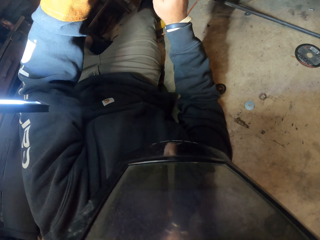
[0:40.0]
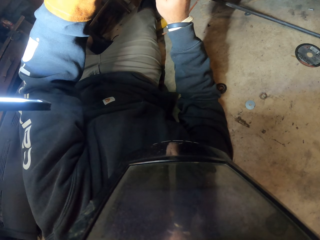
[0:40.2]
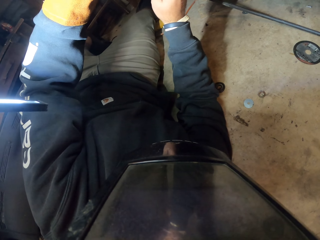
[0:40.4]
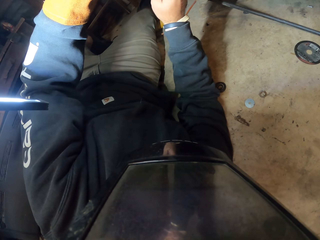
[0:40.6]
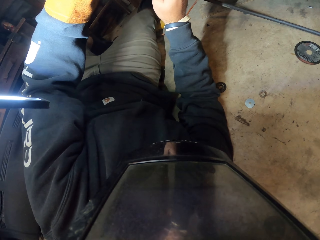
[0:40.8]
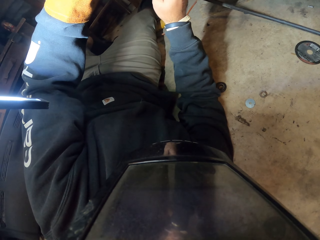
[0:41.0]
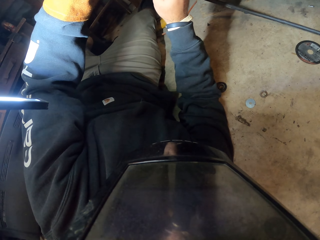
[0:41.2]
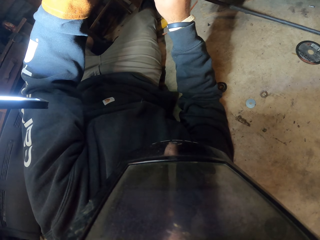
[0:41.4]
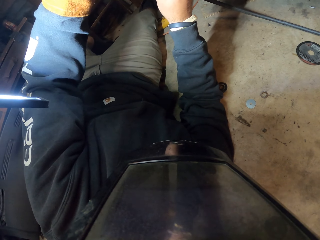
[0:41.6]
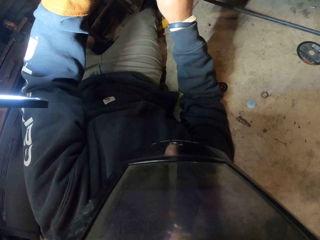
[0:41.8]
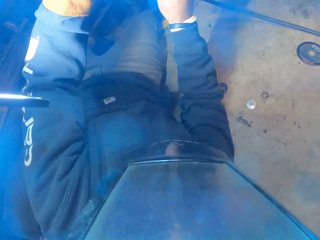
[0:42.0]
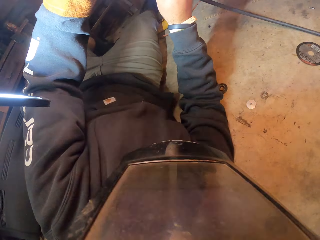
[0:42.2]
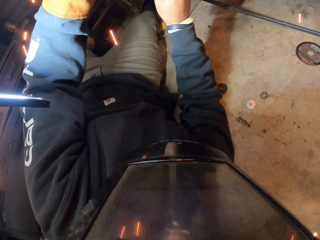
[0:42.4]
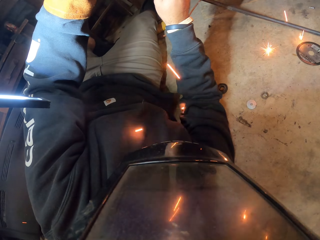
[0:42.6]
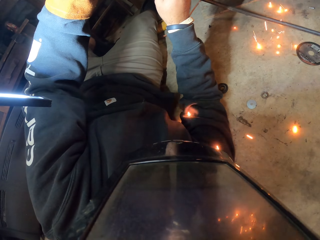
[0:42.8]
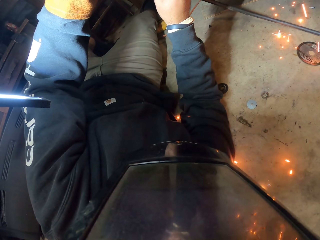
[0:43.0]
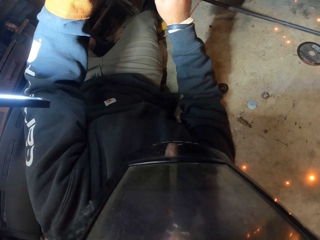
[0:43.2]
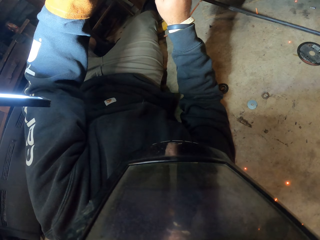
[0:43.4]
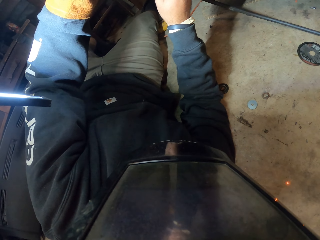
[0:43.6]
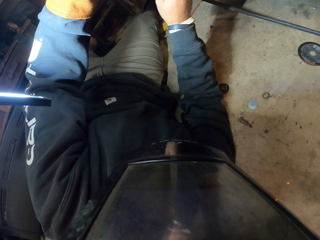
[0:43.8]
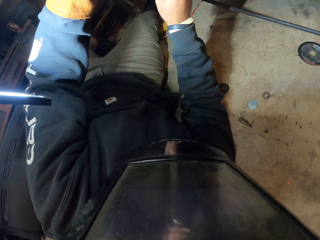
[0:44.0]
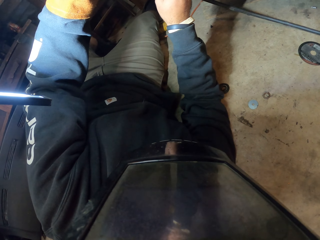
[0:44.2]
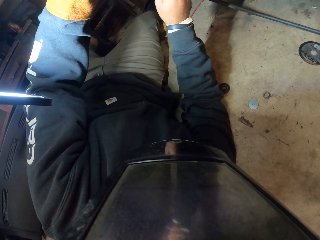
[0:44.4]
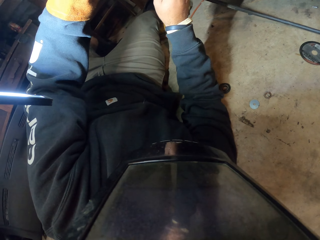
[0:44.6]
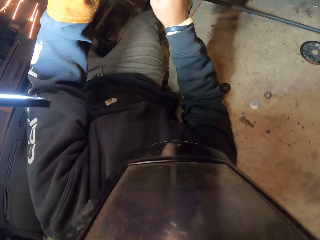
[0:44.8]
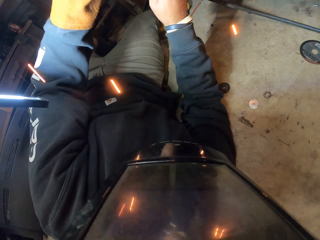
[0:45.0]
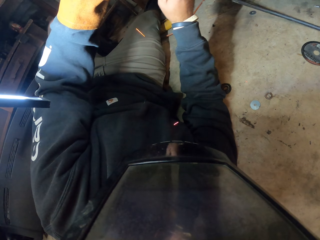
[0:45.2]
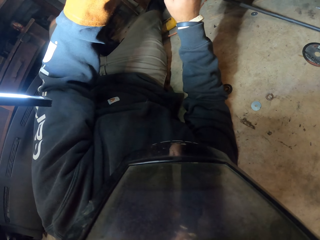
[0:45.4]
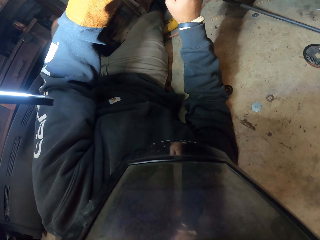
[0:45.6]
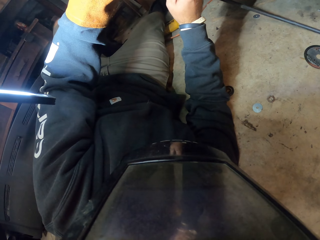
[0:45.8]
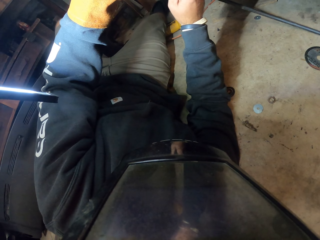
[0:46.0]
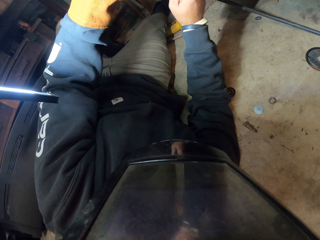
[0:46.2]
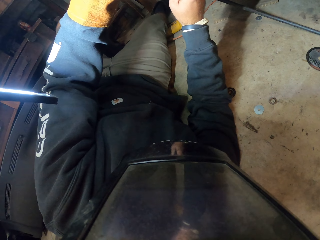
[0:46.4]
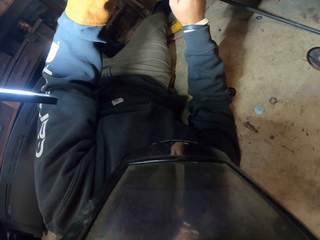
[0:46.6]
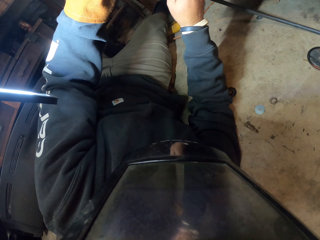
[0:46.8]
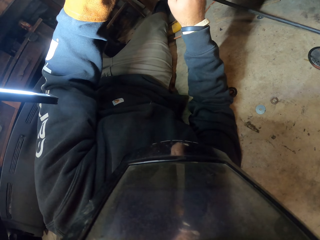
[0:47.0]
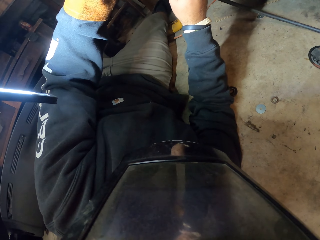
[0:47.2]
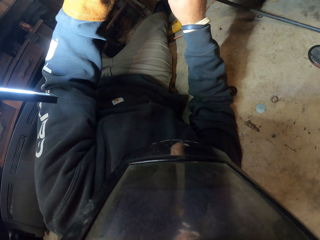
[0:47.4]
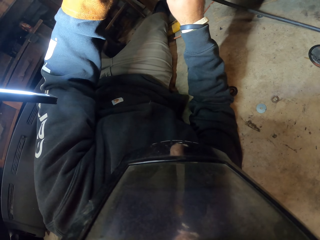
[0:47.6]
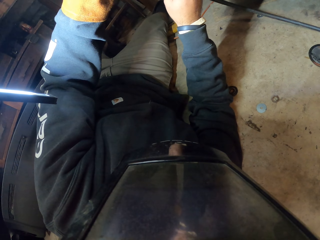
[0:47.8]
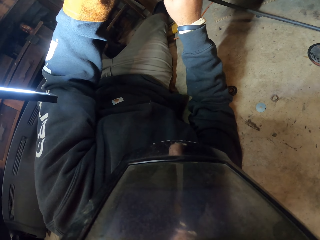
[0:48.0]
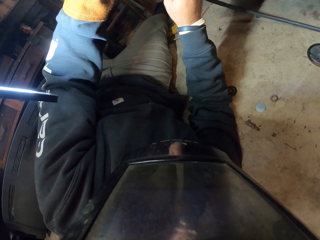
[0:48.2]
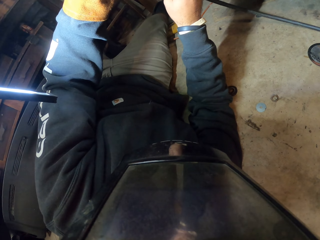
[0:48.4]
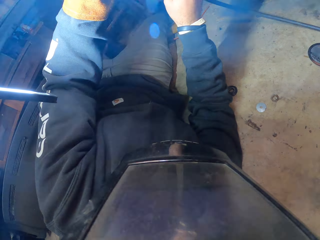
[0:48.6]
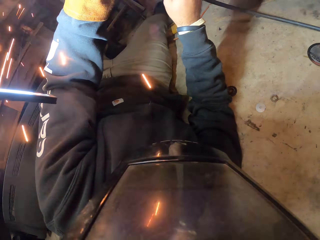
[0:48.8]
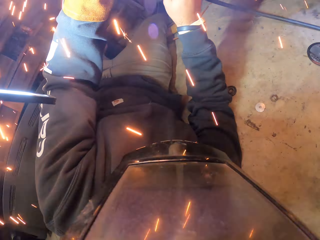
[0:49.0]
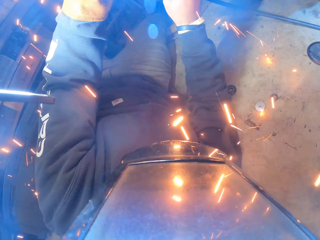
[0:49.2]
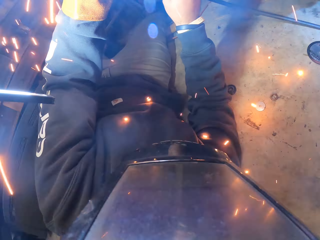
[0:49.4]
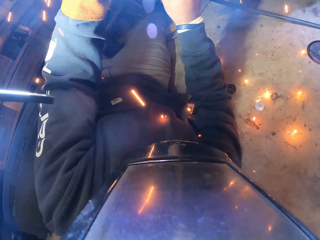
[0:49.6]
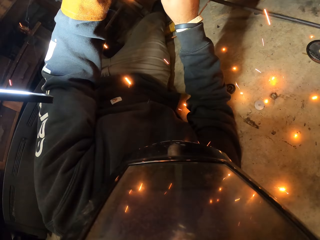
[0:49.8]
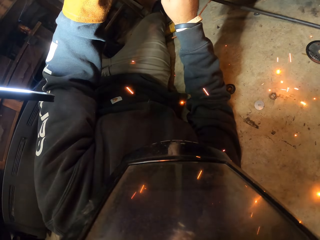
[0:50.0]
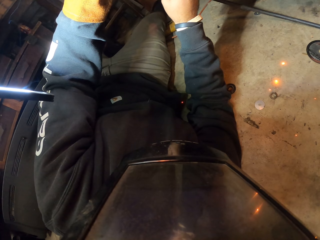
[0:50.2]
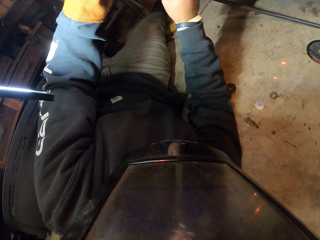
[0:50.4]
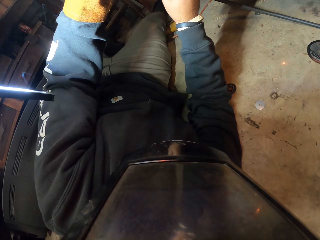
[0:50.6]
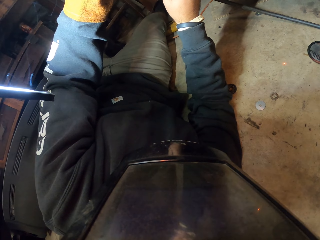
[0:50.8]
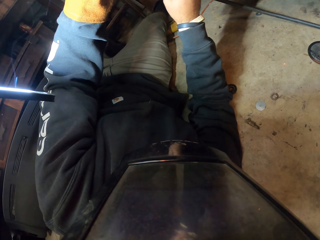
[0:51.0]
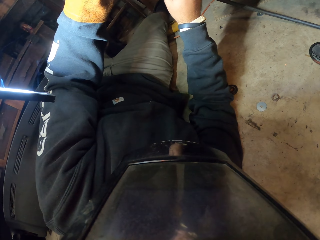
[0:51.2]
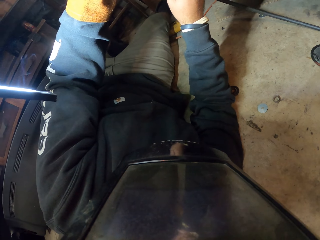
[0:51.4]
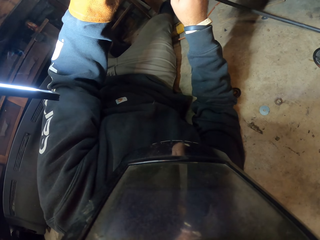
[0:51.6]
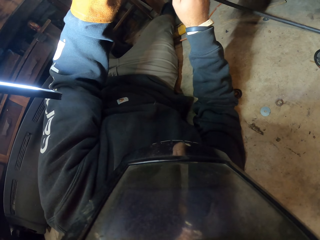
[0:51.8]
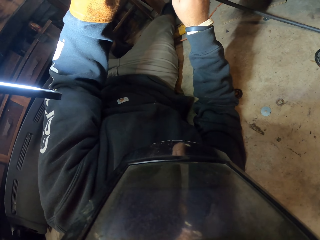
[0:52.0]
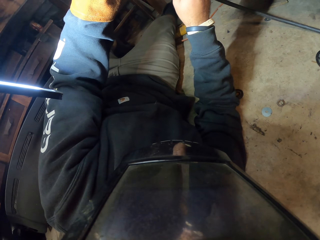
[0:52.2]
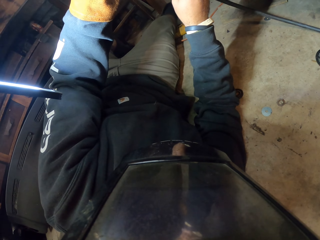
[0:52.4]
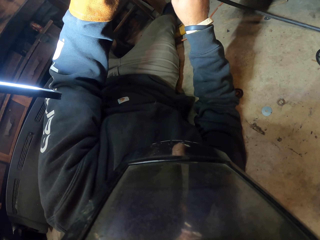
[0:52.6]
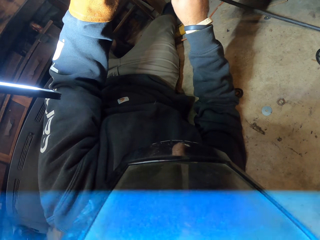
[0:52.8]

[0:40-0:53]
The camera wearer tests the welding rod on to the substrate. They perform the welding. They test the welding rod on to the substrate. They perform the welding. They test the welding rod on to the substrate. They perform the welding.

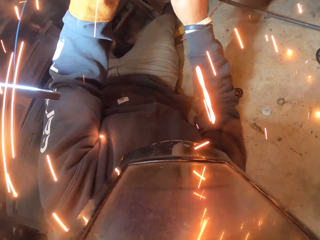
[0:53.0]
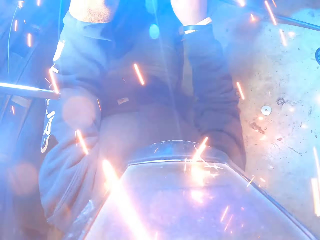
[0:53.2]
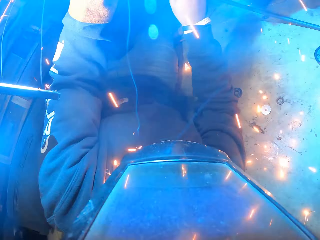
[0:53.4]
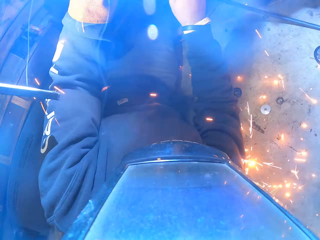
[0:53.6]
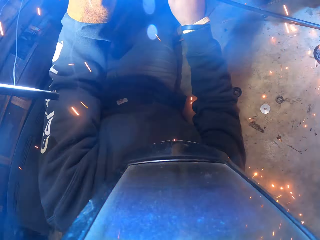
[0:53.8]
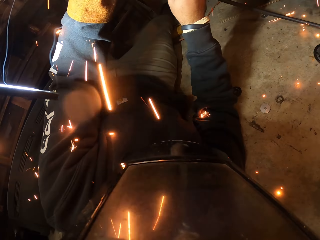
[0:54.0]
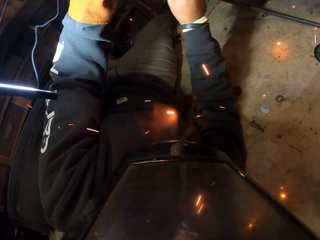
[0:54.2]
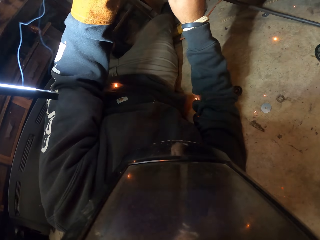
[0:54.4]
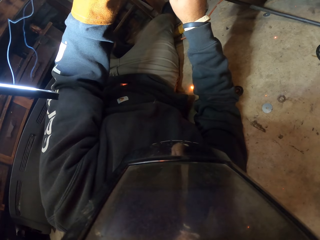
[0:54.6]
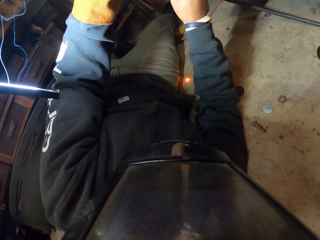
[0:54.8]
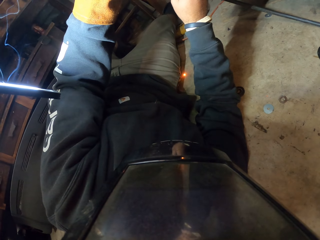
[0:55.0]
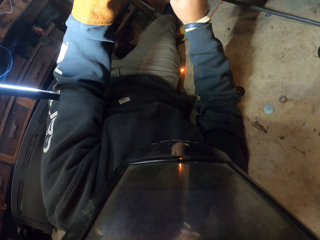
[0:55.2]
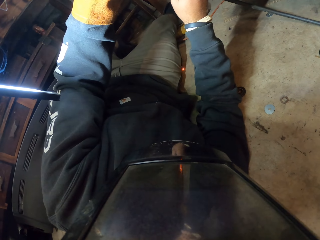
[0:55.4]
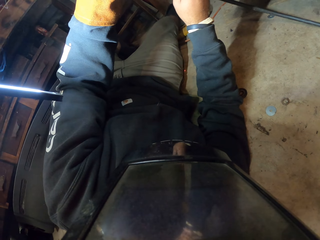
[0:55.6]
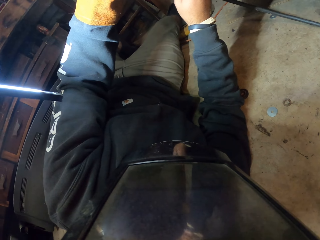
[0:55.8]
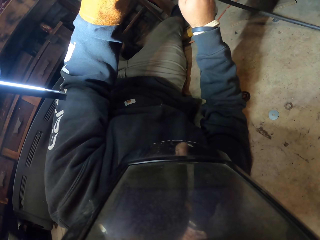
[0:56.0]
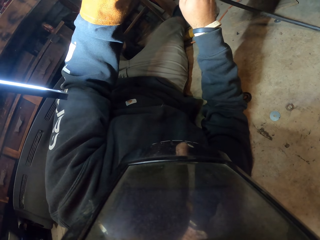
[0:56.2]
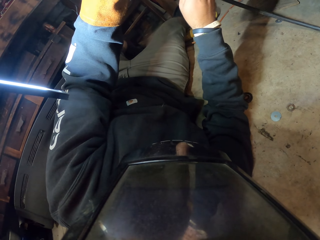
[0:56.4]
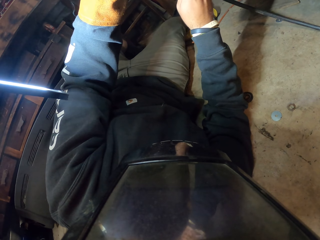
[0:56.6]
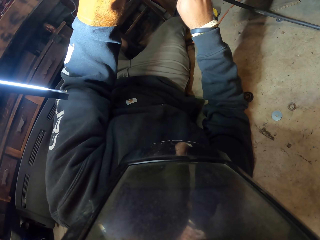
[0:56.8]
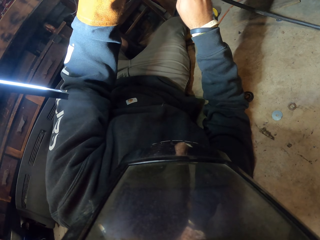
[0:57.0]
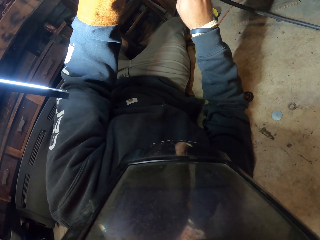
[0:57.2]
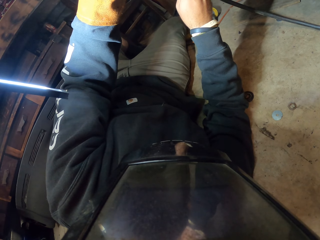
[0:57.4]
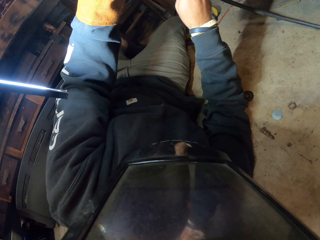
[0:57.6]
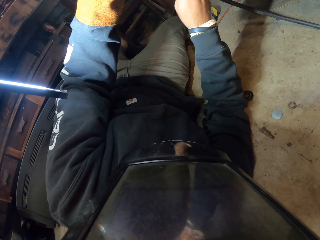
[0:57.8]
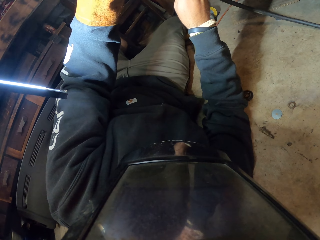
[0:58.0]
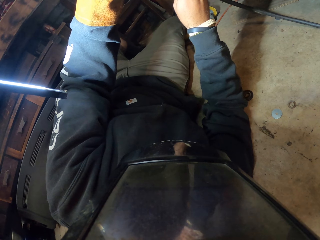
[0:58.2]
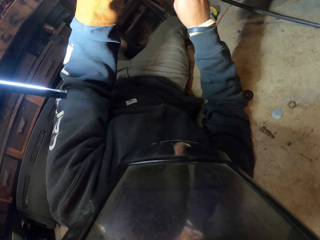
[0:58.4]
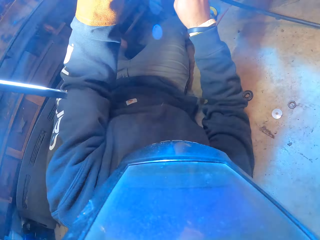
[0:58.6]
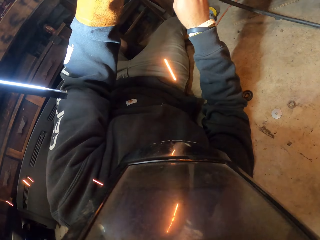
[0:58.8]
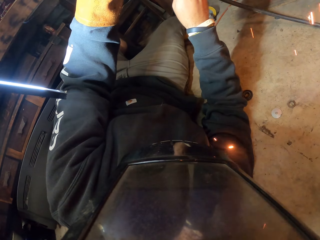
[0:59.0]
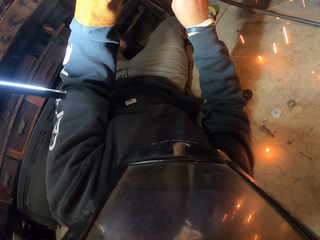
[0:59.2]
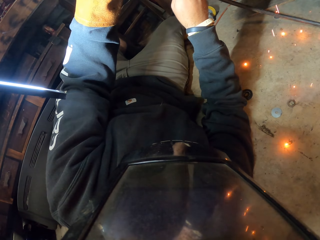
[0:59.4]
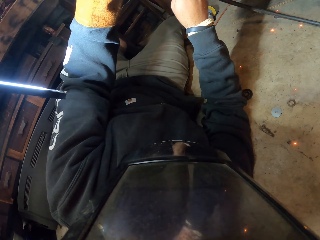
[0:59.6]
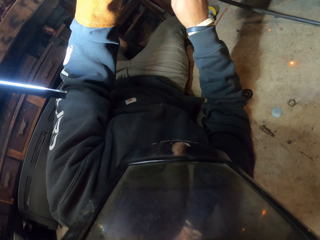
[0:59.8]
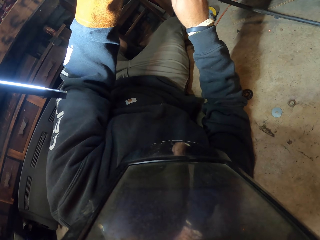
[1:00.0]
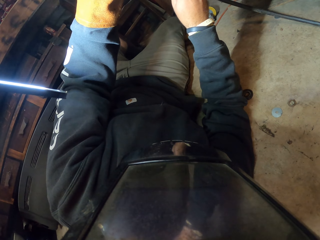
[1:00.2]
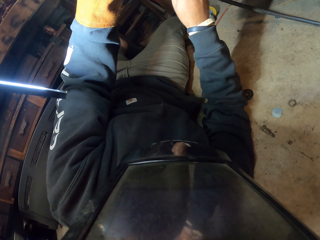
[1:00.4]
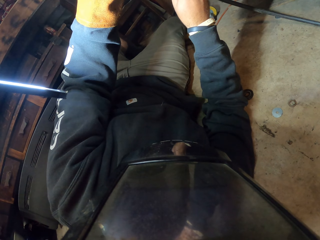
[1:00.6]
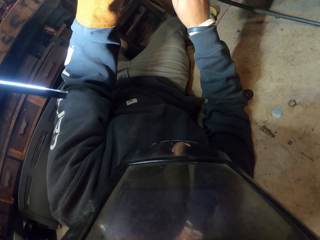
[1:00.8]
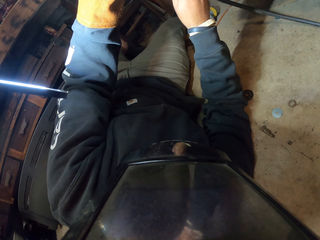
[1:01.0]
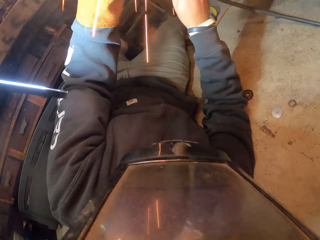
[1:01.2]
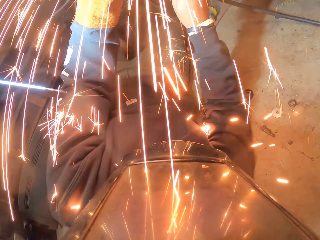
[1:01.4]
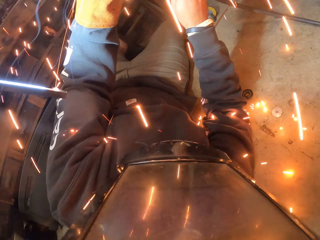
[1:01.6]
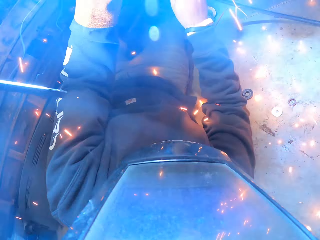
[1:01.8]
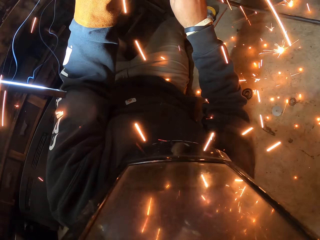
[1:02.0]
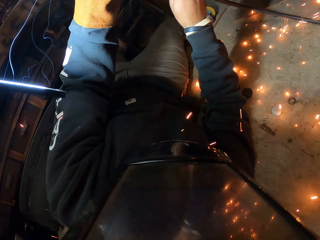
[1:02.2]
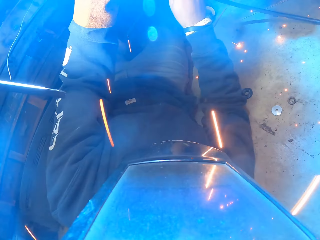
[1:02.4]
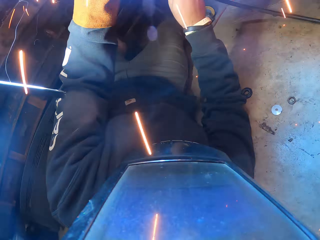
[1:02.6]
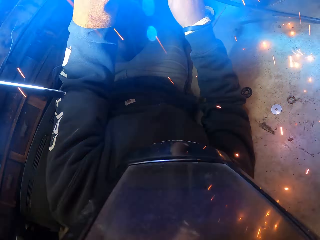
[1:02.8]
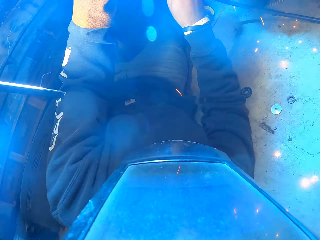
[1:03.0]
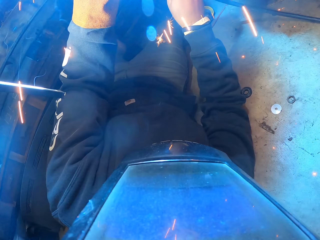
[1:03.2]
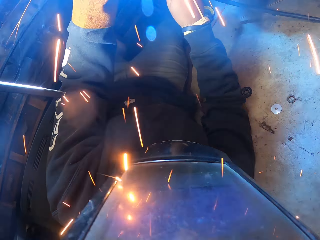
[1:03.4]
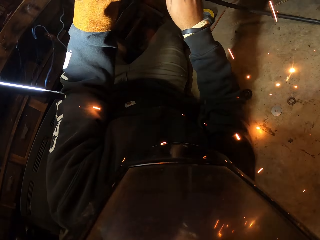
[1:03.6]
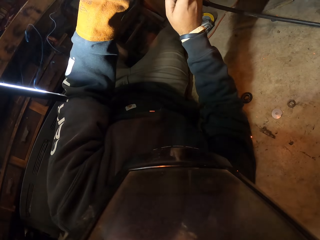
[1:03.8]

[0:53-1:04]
The camera wearer tests the welding rod on to the substrate. They perform the welding. They test the welding rod on to the substrate. They perform the welding.
